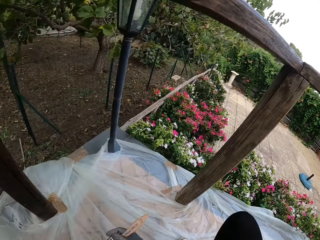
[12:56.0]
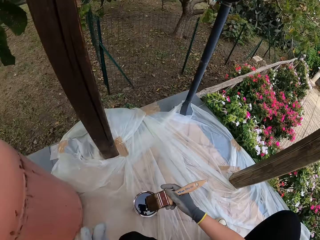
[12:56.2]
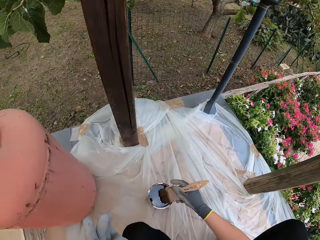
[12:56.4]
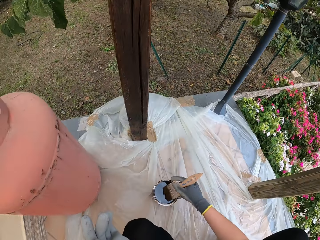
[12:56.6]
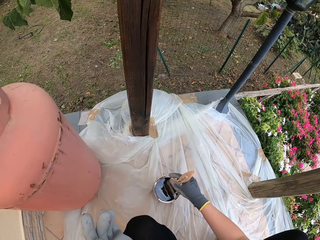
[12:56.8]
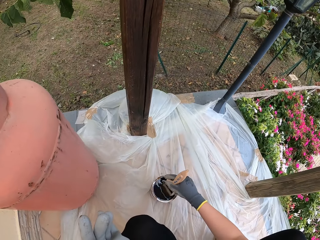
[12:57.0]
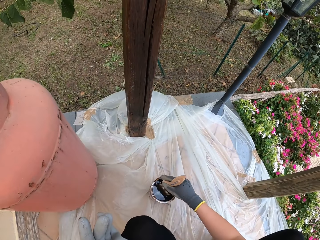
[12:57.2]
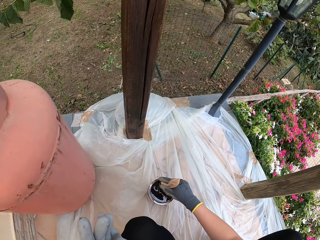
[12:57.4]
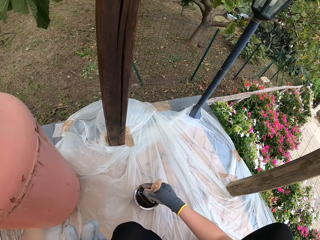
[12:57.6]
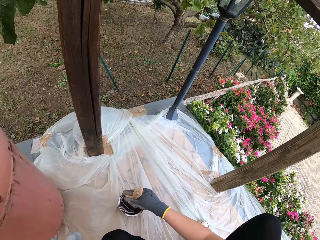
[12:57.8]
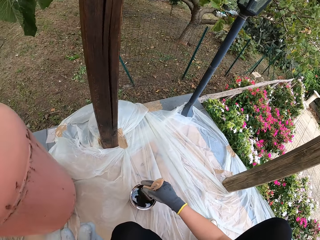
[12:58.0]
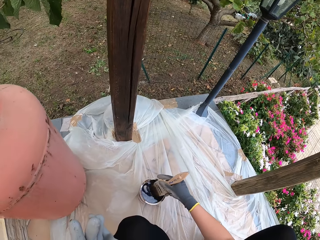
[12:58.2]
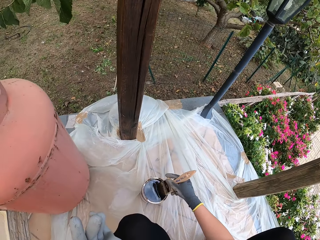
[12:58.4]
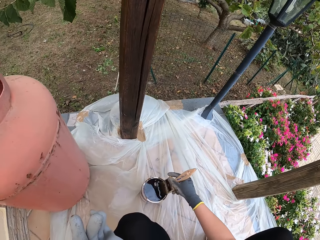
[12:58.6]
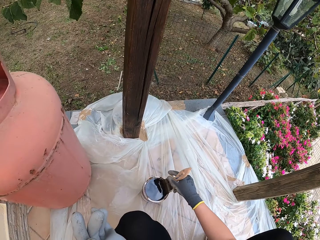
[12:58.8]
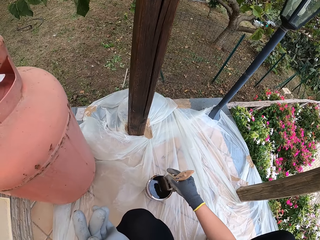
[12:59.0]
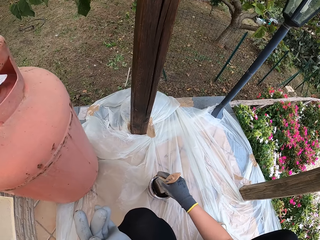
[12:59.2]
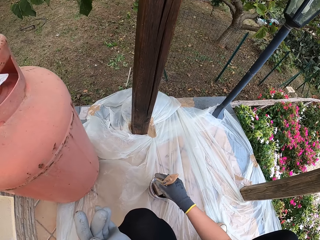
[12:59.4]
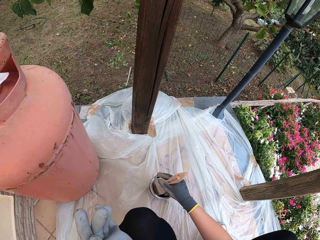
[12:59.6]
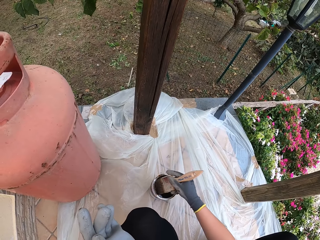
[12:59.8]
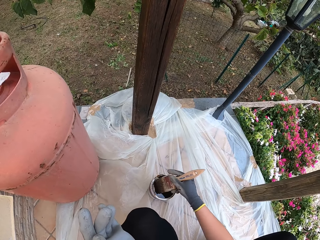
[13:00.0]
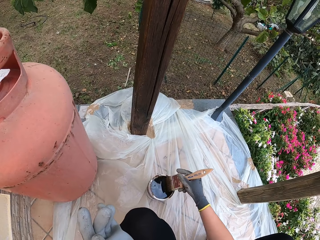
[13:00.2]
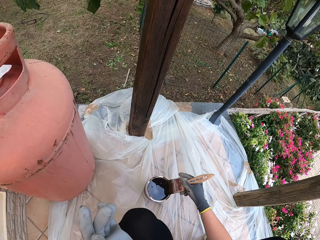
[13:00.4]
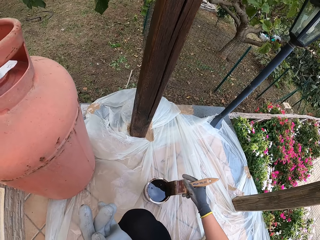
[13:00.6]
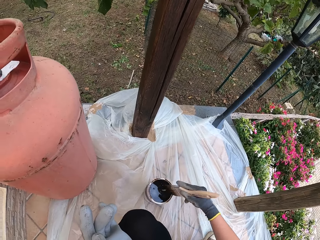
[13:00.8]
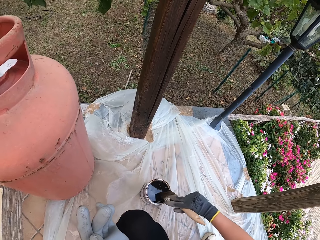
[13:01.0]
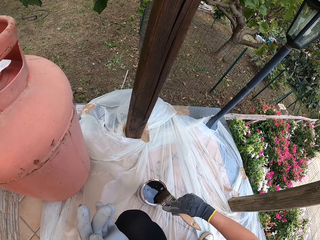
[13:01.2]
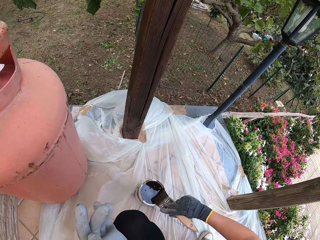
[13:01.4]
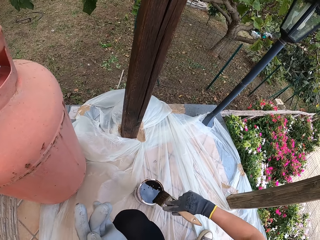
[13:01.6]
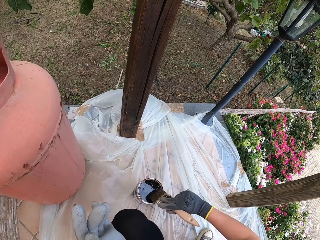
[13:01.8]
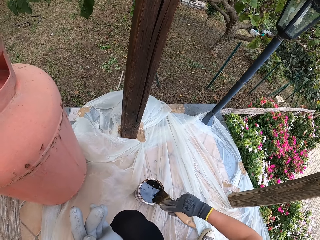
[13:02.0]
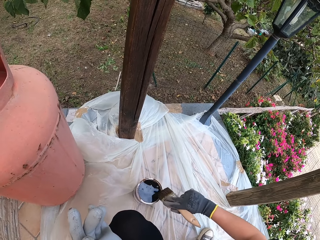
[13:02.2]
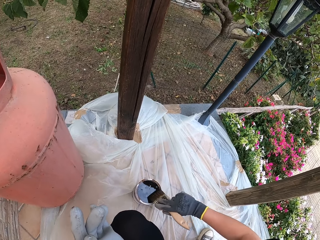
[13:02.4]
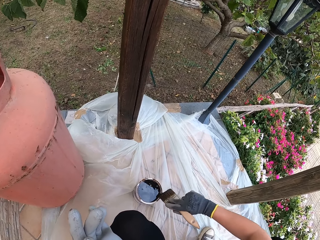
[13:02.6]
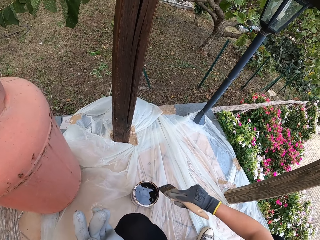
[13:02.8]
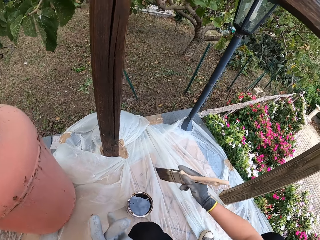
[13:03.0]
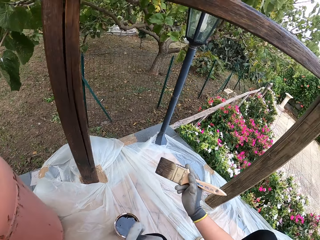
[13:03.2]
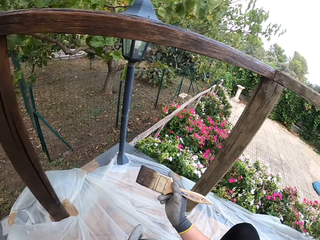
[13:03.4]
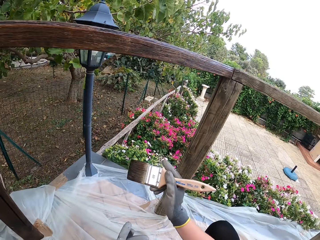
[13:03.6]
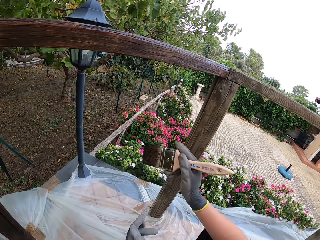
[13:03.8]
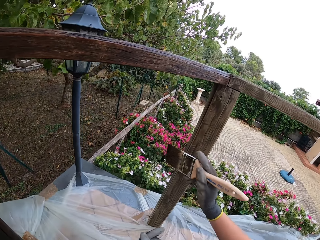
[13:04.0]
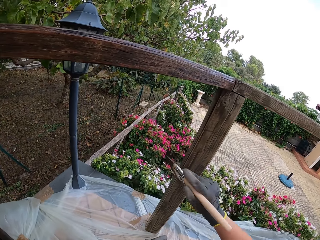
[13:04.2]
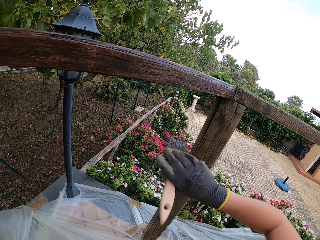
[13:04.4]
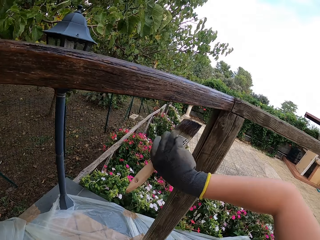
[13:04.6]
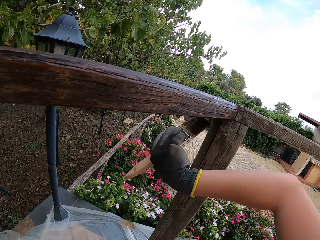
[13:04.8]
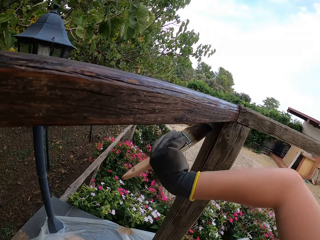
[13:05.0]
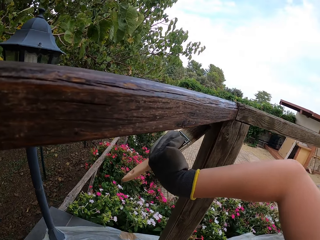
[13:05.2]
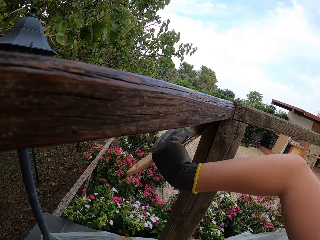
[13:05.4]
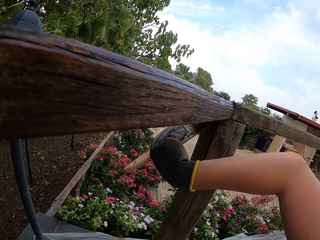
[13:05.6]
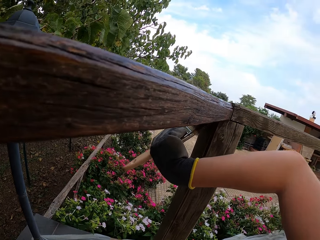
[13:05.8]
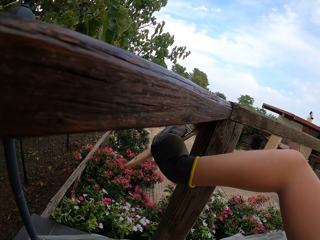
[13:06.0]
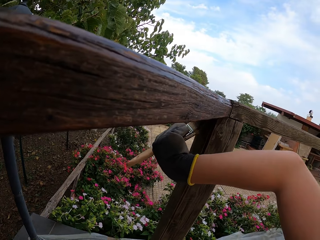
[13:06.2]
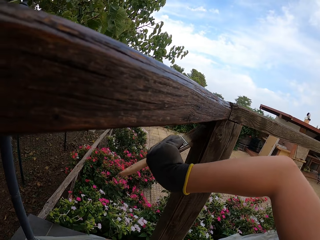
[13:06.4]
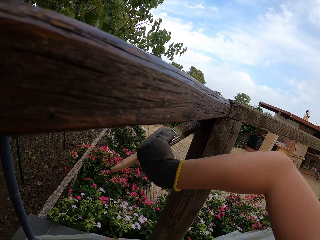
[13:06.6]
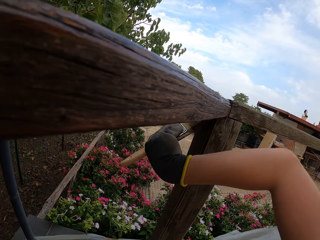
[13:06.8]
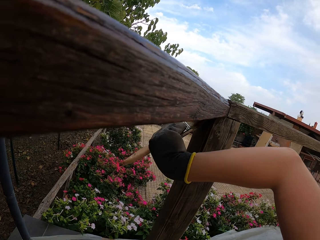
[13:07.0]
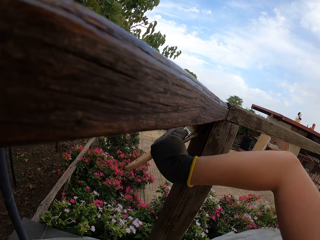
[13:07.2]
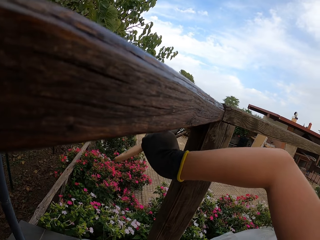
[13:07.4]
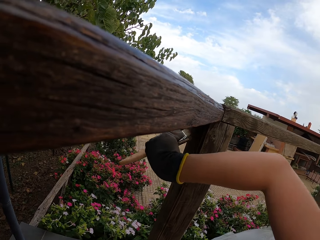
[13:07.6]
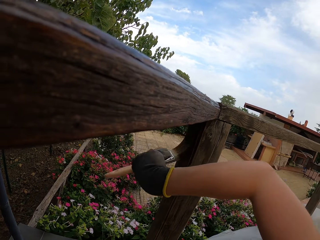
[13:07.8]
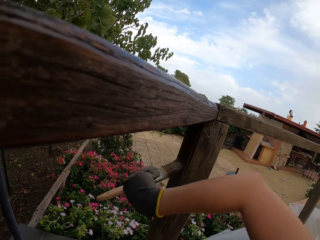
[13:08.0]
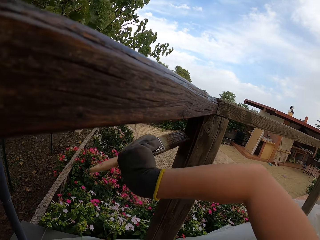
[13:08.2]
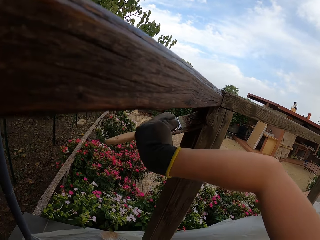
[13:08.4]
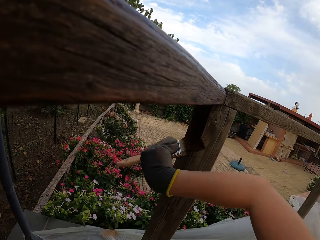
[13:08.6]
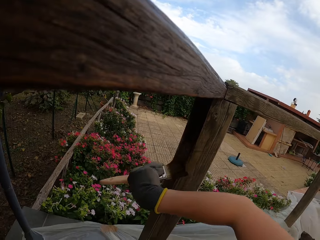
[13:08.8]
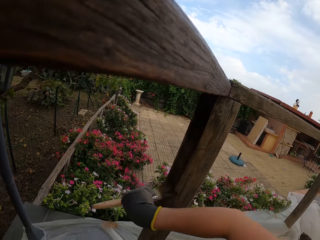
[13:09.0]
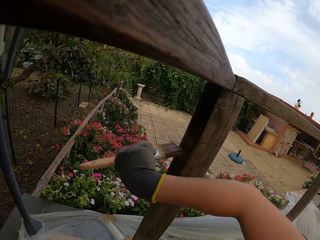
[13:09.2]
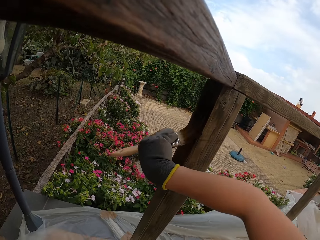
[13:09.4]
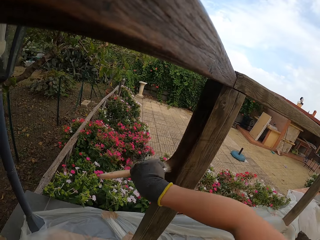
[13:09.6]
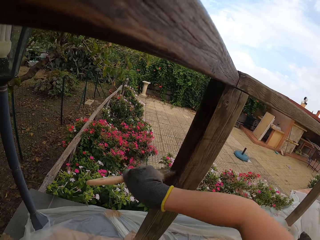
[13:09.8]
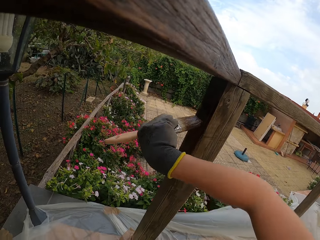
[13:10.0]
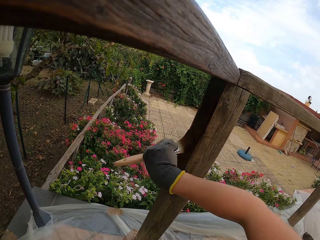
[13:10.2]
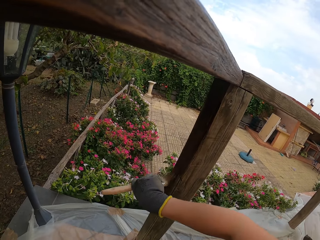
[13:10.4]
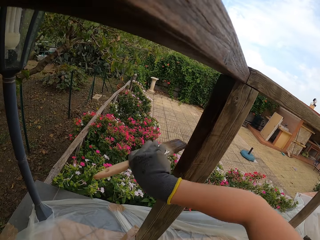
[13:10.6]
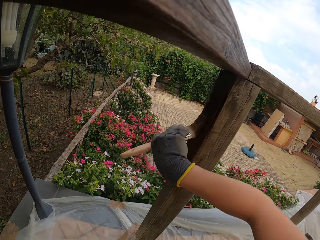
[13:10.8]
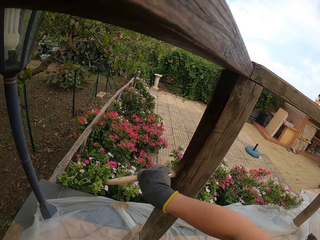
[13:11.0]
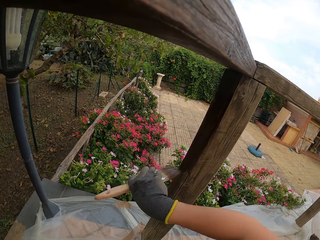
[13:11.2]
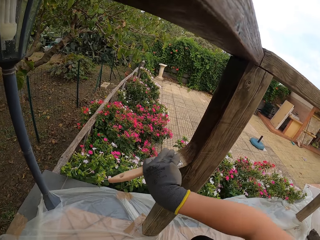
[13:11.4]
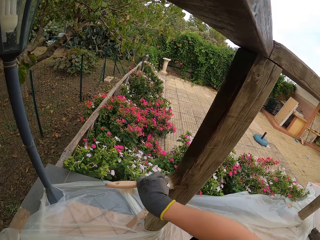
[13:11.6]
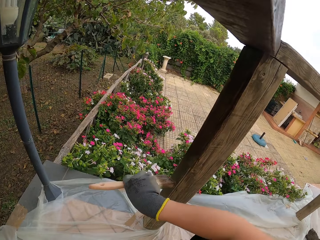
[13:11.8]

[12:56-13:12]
The camera wearer squats on the veranda. They dip the paintbrush into the paint can. They wipe the excess paint on the paint can. They paint a pole.

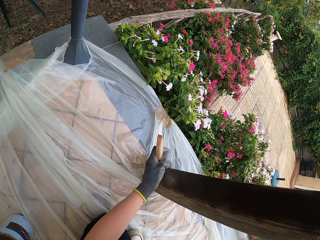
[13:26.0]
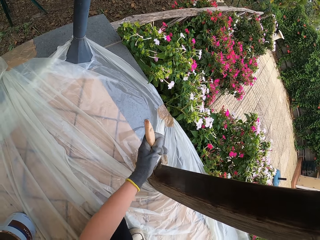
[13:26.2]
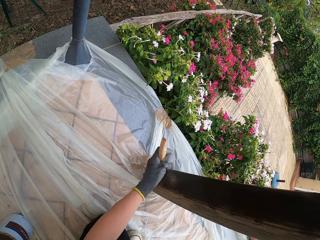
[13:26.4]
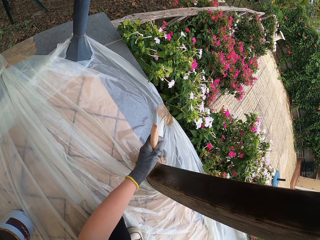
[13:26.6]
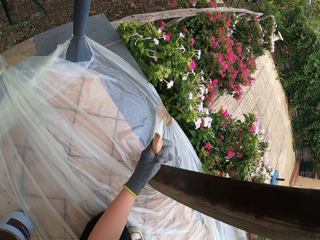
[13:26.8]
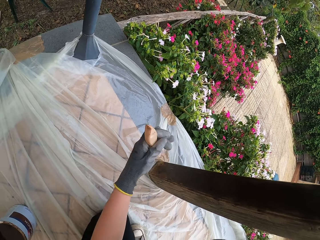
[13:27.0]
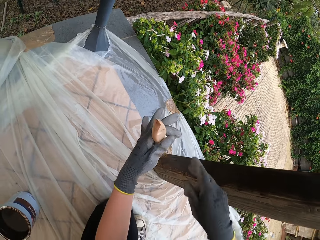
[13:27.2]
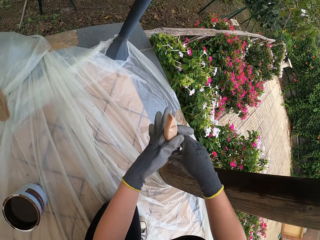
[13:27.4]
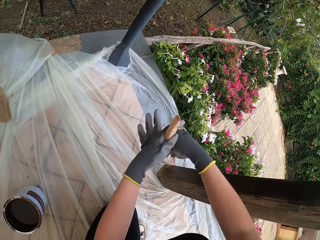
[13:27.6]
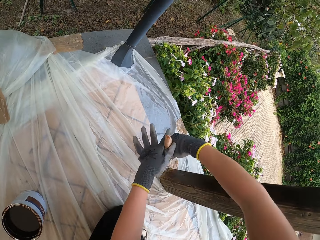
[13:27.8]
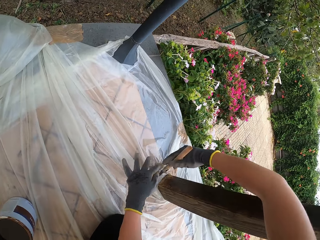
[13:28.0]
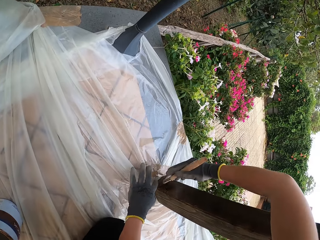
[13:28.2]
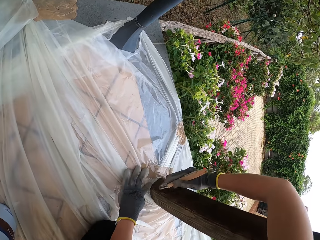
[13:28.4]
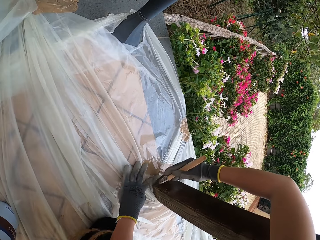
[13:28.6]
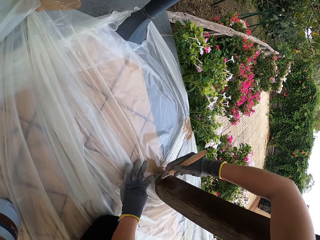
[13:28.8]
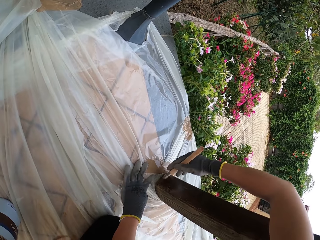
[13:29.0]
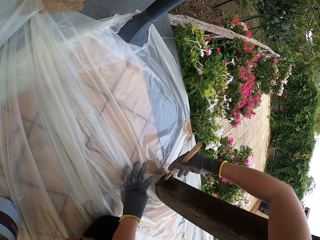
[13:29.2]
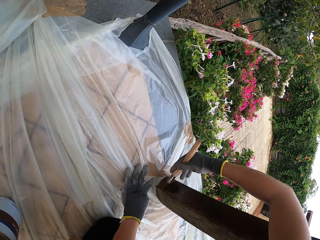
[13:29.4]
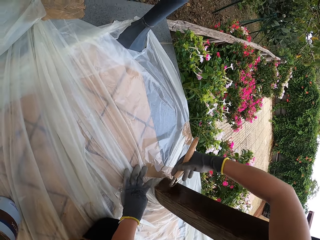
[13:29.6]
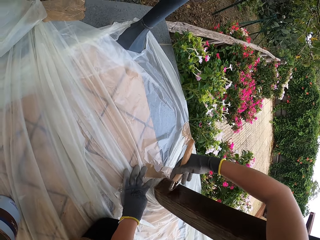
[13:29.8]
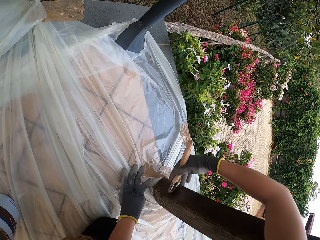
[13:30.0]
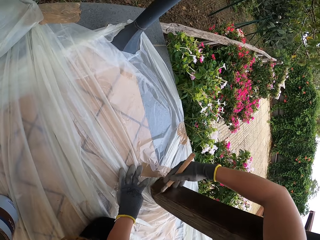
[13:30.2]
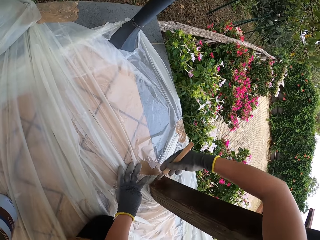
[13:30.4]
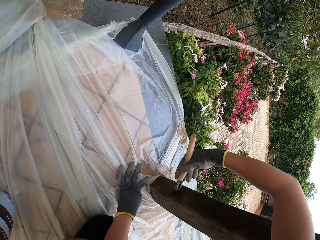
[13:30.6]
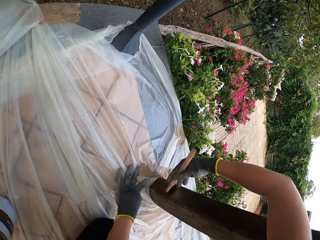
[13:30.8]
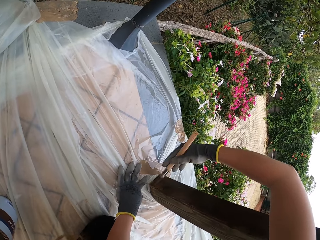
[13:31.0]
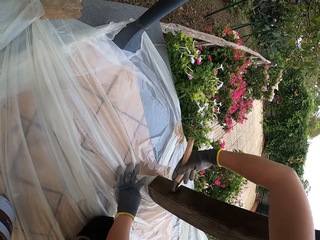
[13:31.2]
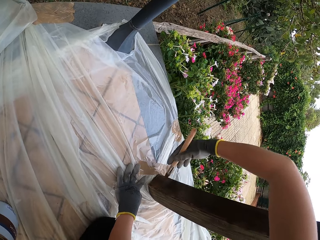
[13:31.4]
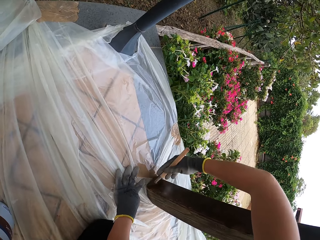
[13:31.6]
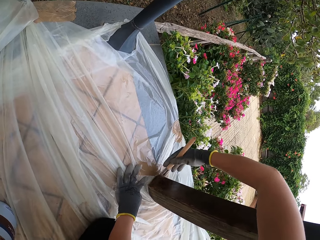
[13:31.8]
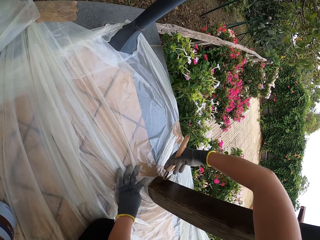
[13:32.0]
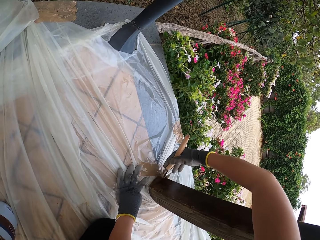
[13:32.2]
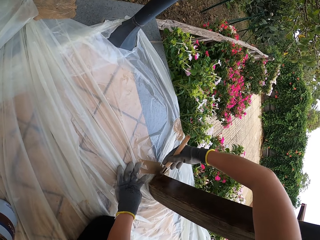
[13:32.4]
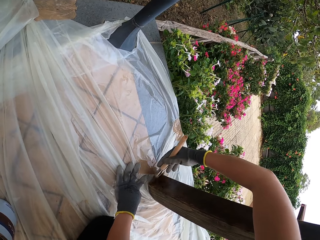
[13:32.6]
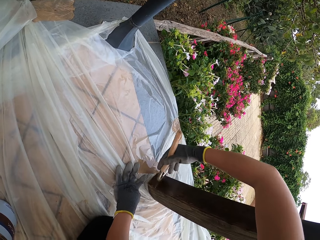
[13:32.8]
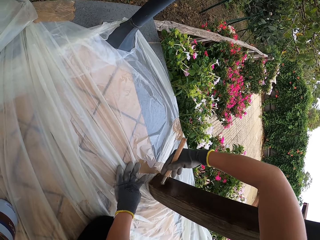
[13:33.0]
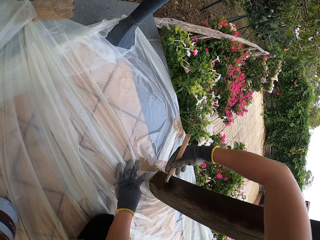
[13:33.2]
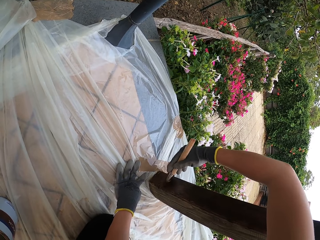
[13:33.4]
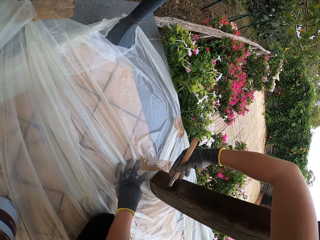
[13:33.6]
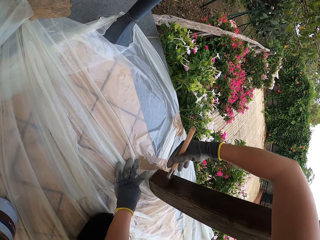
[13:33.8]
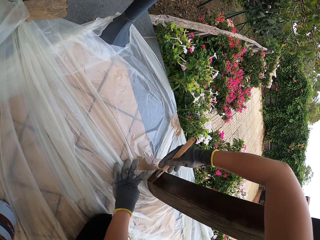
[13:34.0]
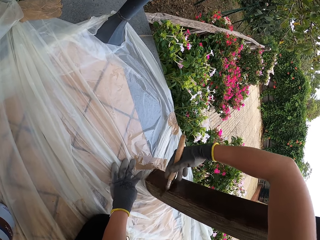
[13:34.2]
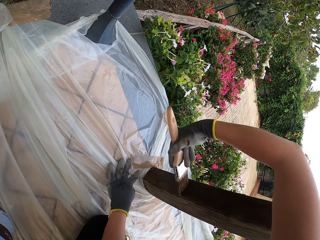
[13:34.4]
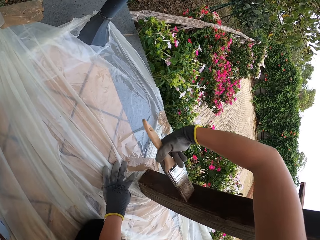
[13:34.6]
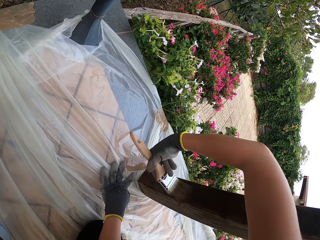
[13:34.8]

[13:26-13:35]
The camera wearer switches the brush from her left hand to her right hand. She paints the wood and holds down the nylon paper with her left hand.
